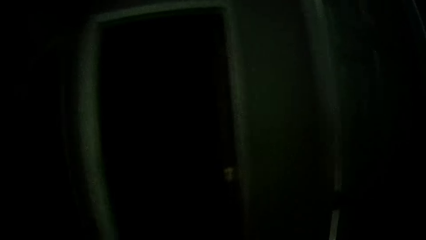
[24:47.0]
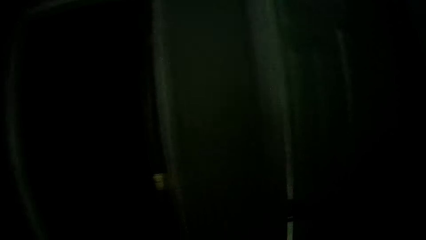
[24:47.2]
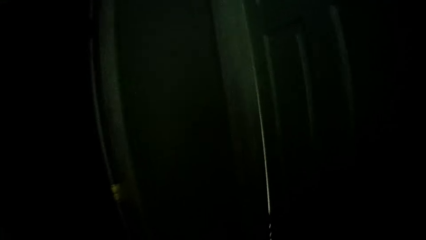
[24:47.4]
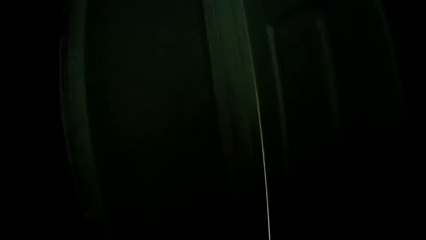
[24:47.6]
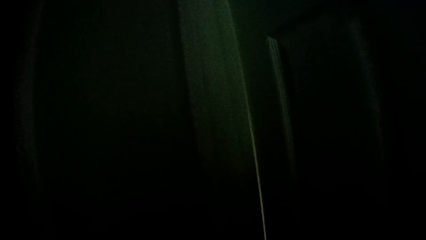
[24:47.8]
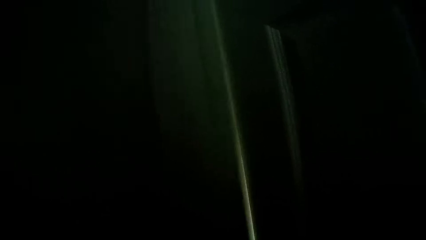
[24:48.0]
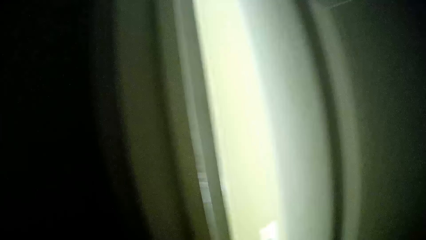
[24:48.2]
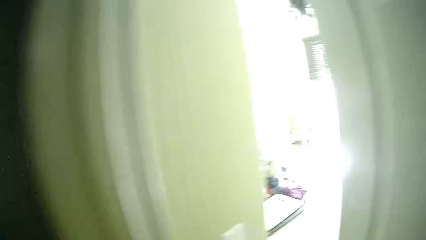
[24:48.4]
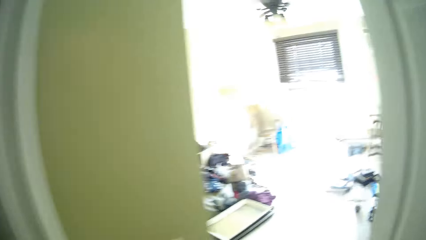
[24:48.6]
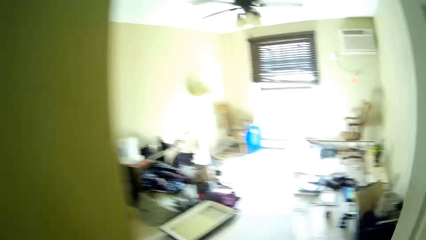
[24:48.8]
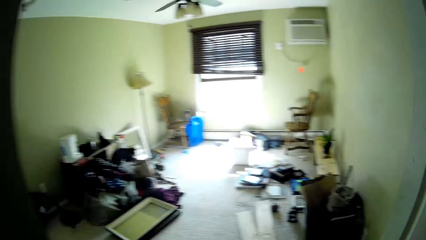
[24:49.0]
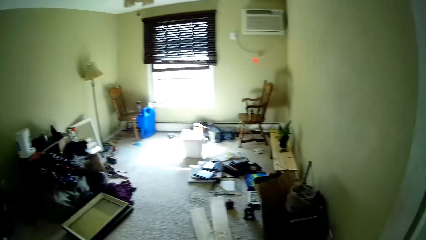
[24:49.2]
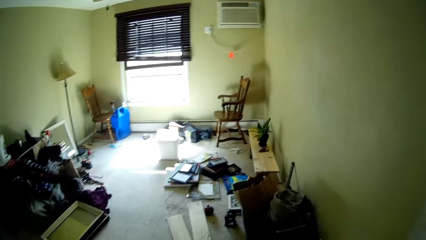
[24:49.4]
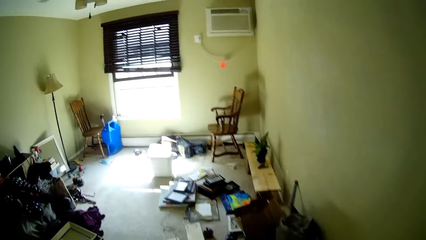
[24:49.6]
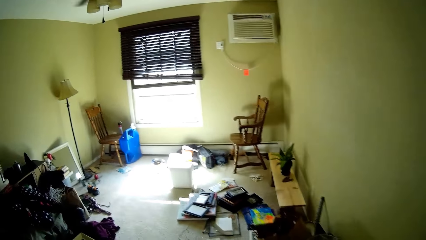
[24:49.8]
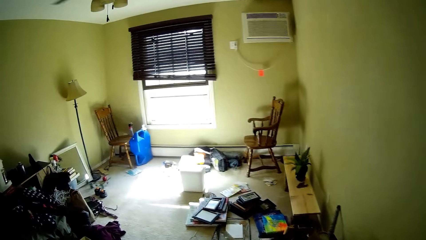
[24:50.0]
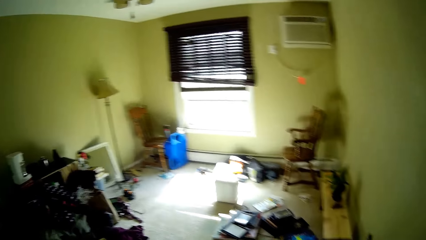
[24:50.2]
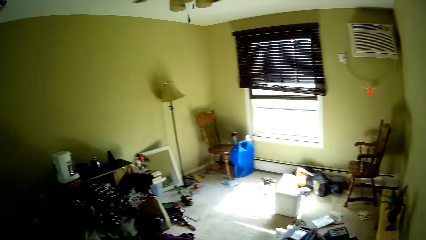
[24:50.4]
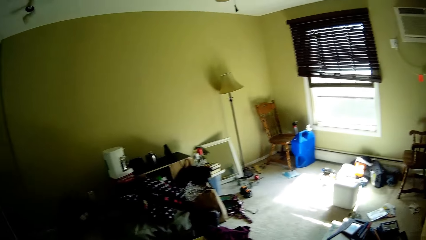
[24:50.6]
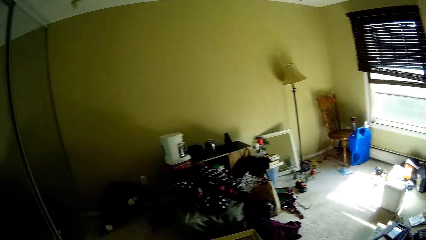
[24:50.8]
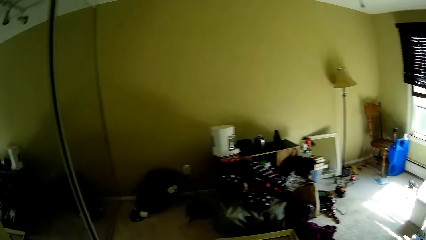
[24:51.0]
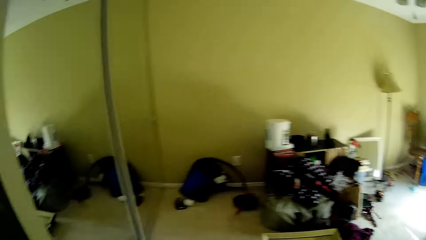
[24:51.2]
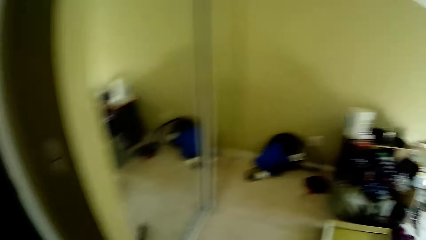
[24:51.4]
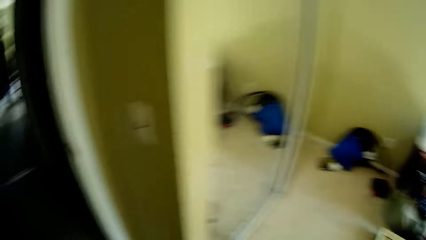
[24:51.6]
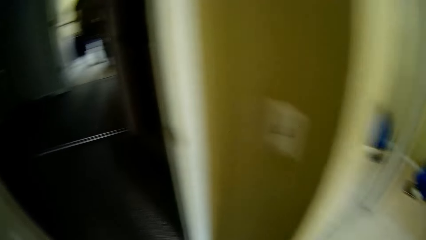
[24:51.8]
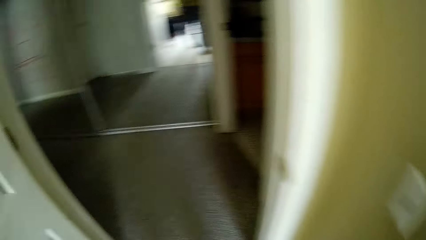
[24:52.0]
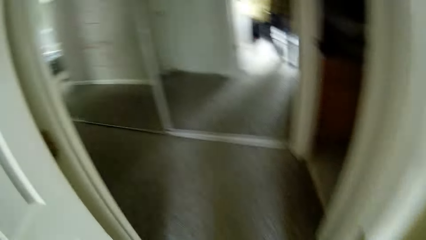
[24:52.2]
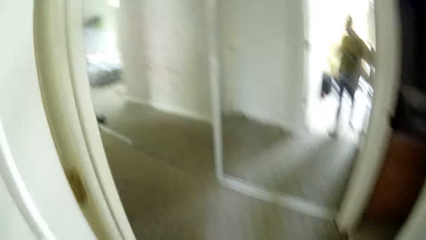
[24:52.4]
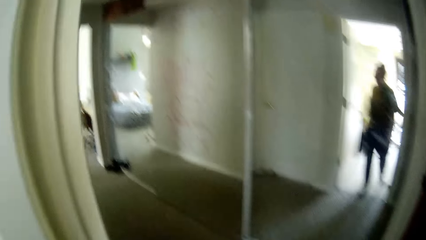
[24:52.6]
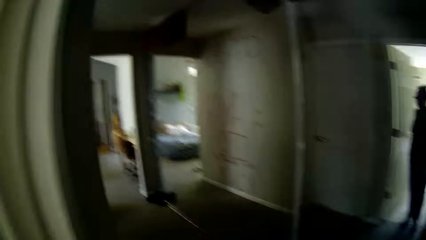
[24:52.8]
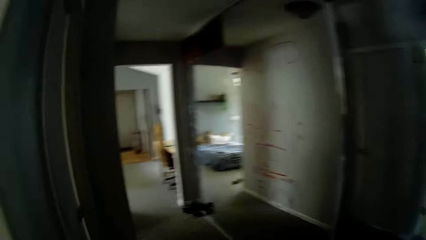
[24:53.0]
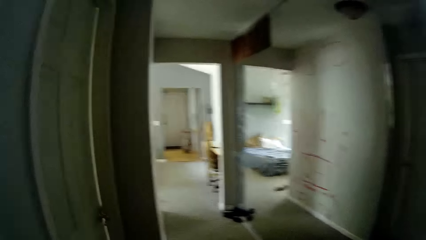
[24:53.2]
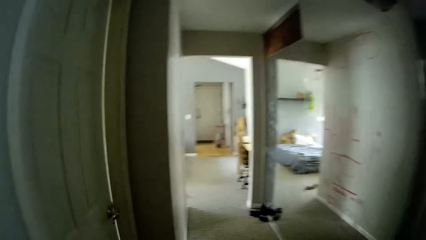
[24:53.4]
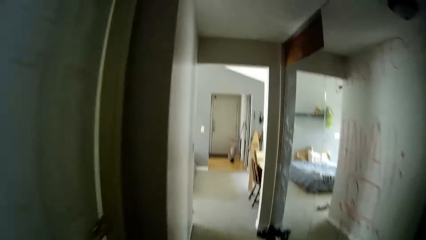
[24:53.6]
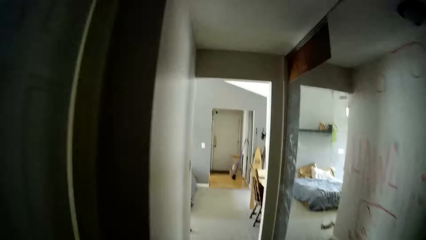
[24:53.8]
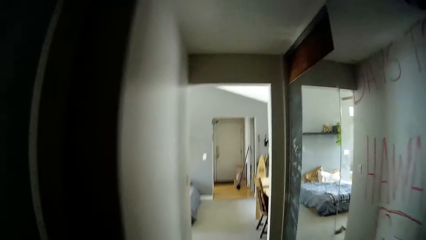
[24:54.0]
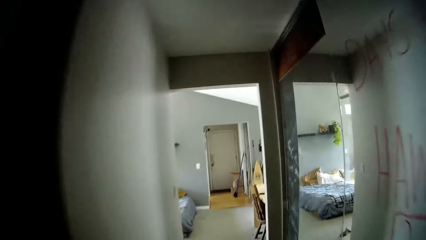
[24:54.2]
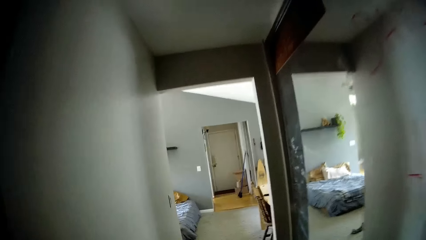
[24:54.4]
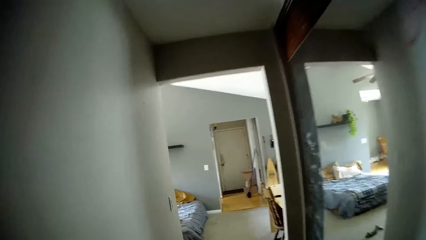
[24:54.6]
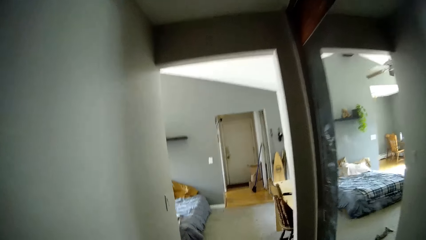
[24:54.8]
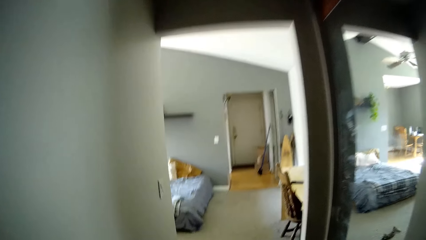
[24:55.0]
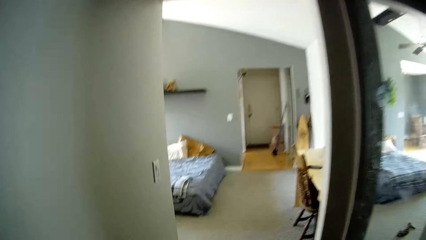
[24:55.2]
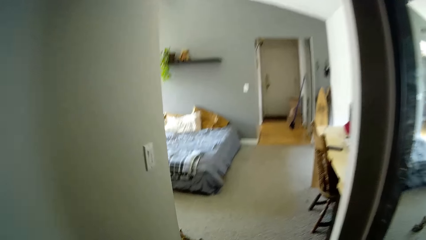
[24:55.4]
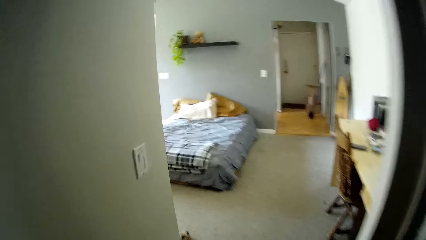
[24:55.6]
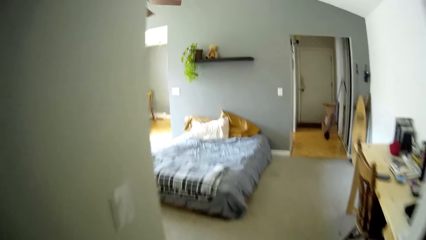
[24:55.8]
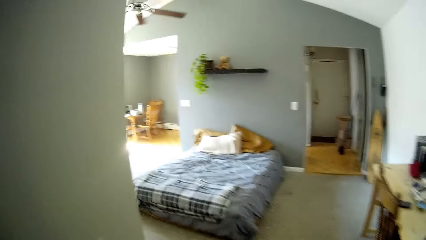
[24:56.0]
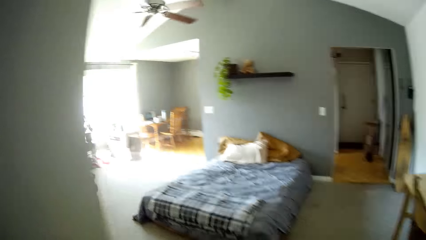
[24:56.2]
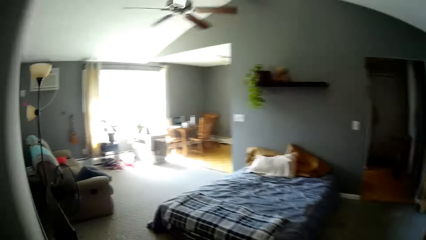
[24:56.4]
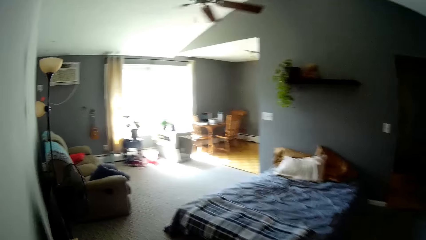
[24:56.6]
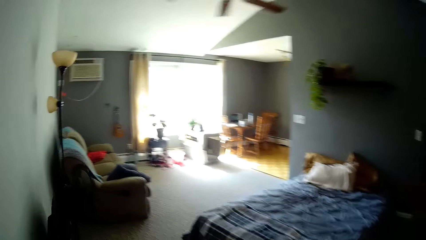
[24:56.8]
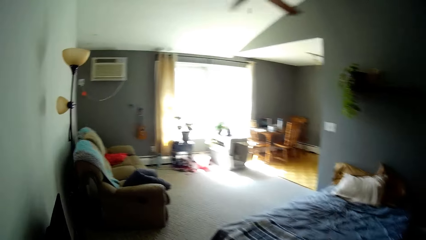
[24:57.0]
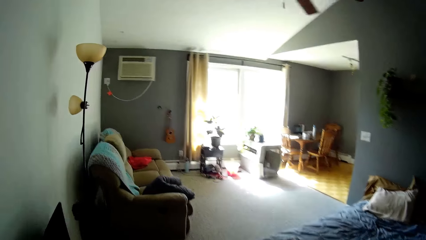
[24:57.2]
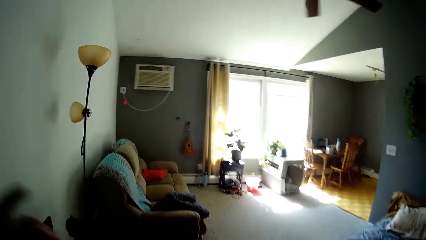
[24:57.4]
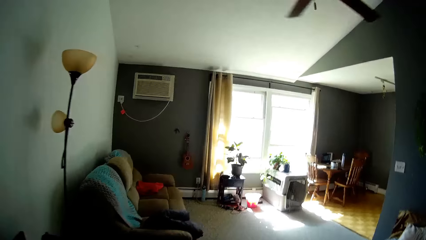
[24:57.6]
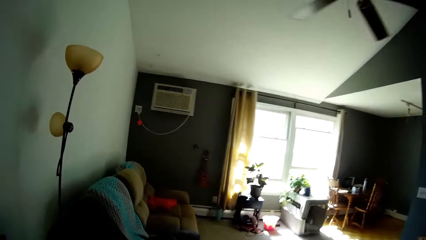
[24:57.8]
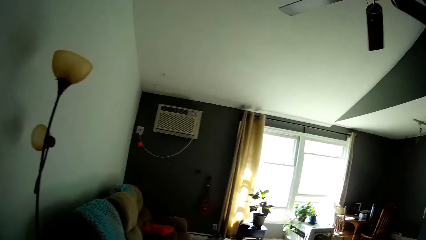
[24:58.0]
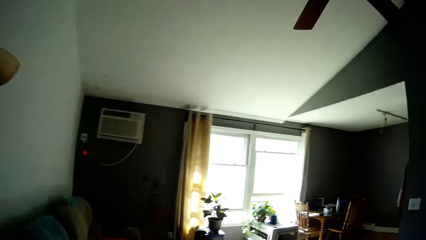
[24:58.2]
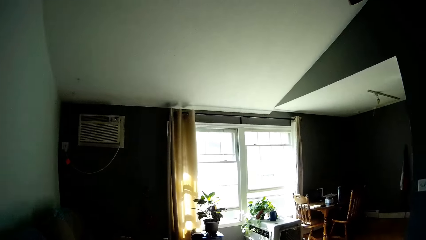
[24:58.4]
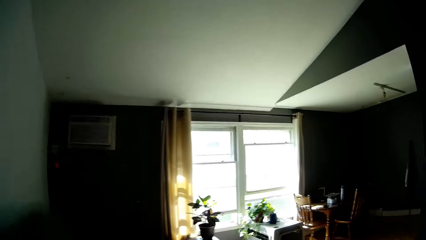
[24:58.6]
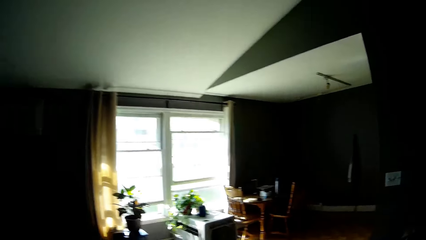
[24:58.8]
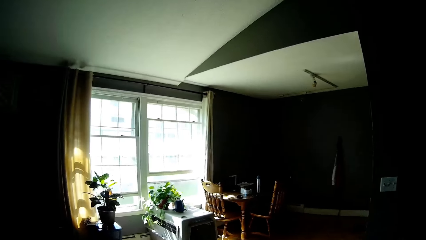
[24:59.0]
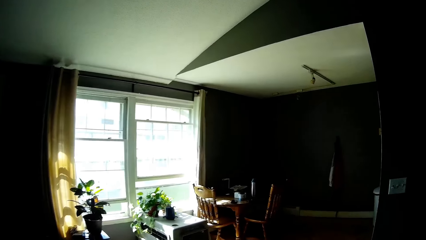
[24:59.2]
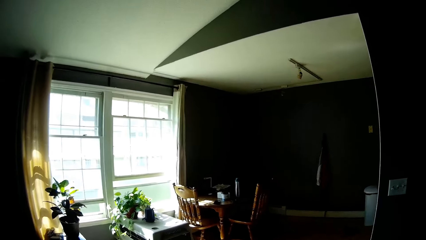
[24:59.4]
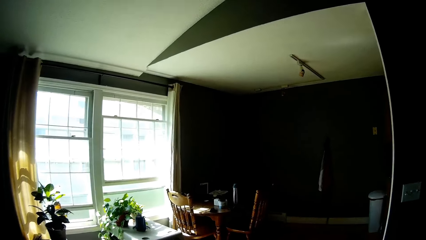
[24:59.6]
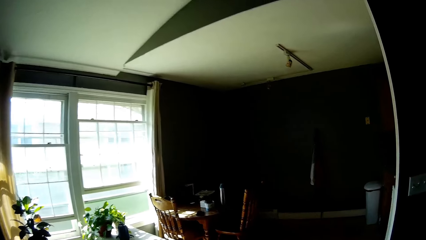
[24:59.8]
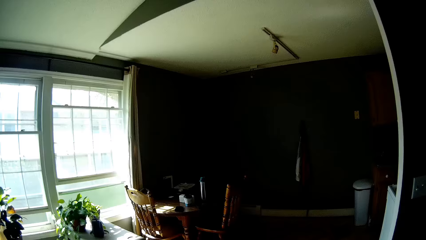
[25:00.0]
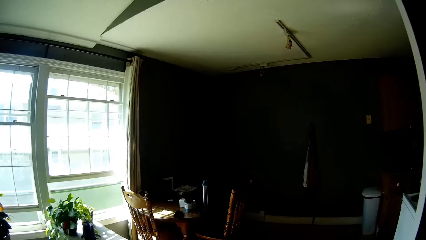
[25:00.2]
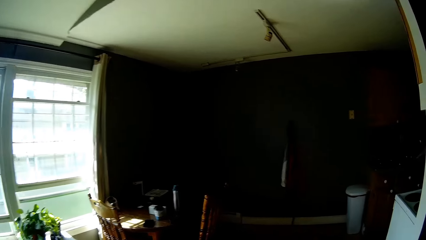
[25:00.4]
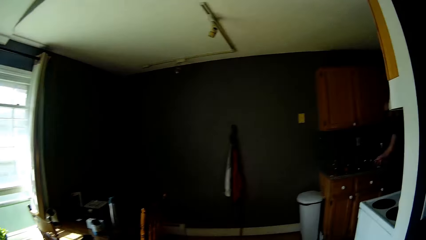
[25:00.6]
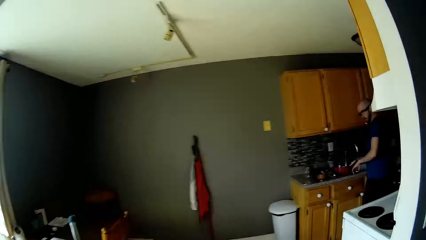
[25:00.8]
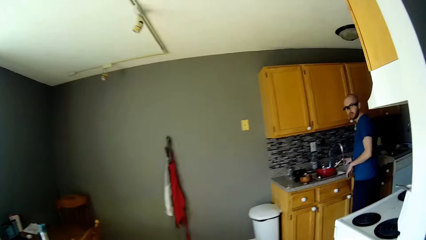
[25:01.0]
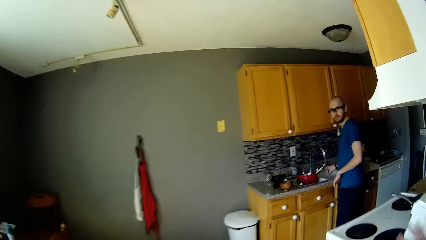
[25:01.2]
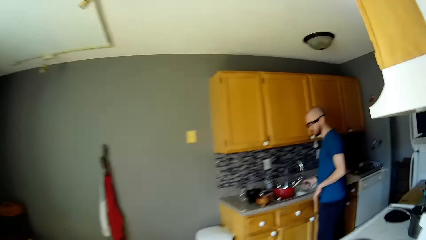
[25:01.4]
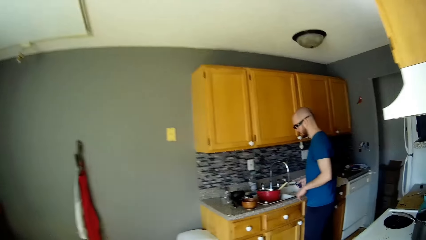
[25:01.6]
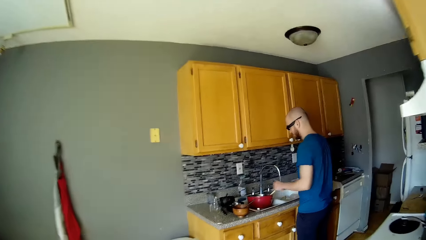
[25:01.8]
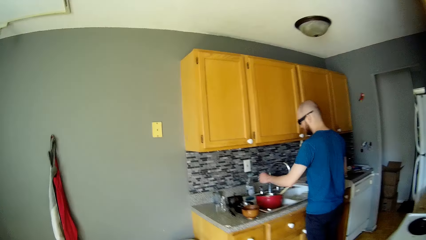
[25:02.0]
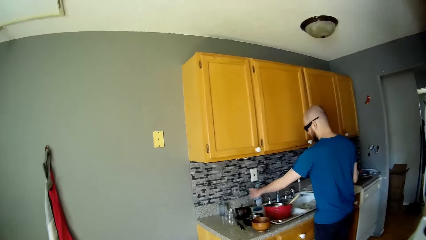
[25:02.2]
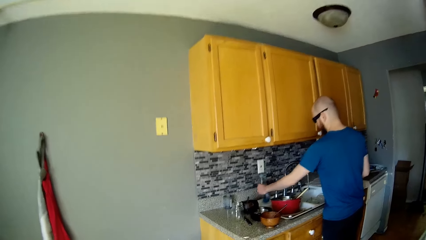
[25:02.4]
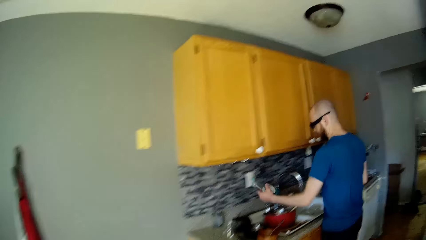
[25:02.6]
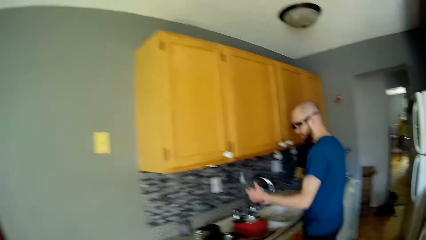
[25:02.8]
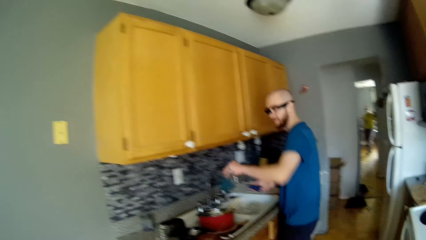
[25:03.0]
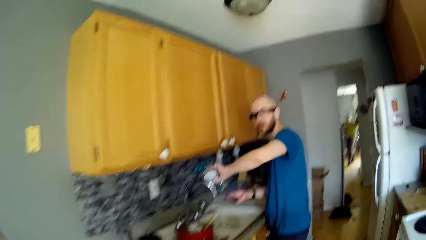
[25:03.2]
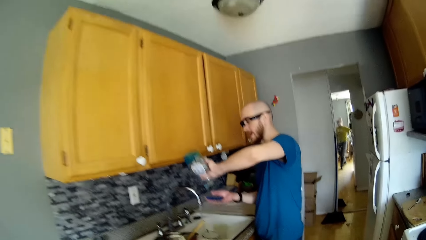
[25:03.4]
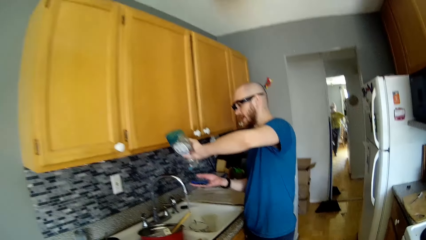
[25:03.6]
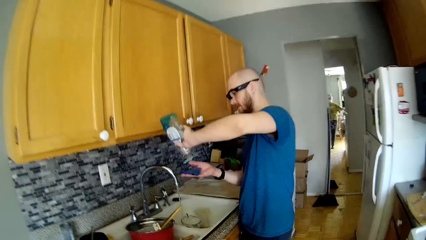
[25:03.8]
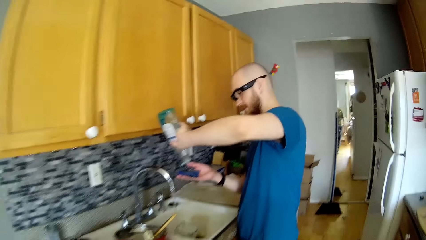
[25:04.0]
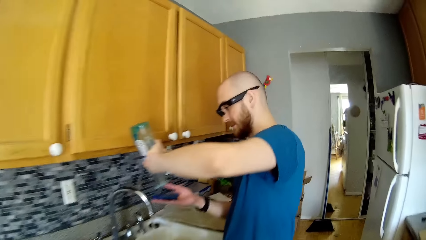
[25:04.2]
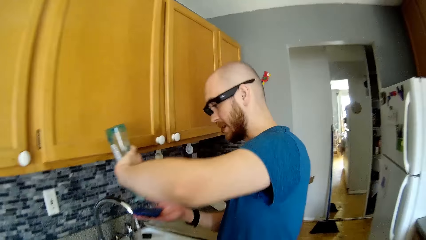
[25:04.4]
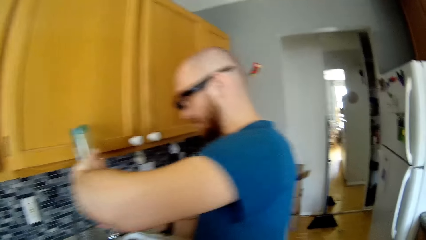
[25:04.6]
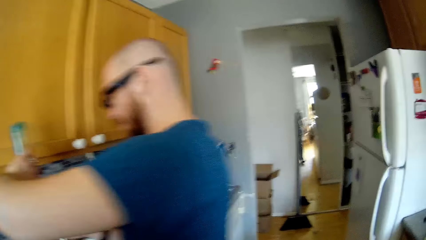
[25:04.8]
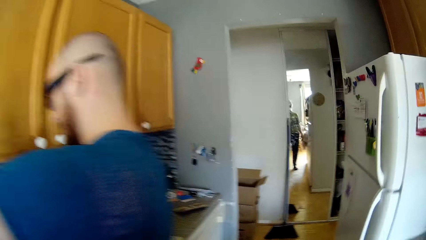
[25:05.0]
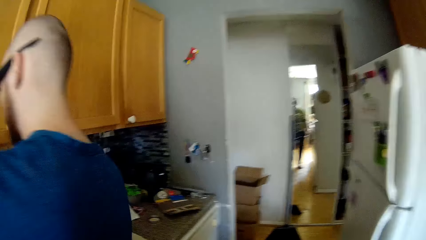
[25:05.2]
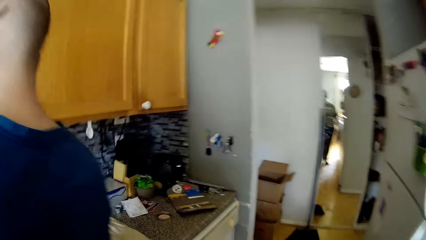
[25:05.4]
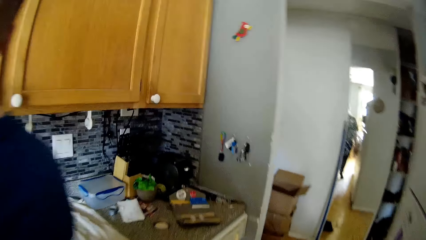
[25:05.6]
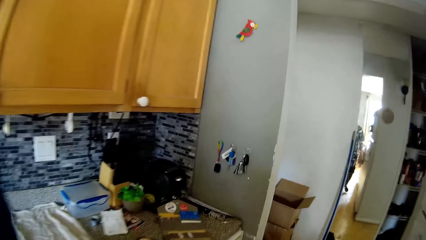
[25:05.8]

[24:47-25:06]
The camera wearer opens a room door with her right hand. She interacts with the man. She walks around the house. The man picks up a bottle of soap on the cabinet beside the sink with his left hand. The camera wearer pours soap from the bottle on a sponge in his right hand.
